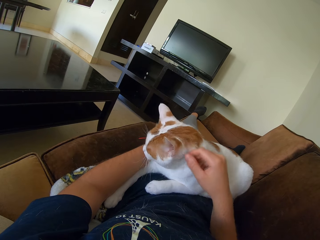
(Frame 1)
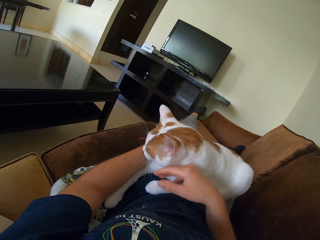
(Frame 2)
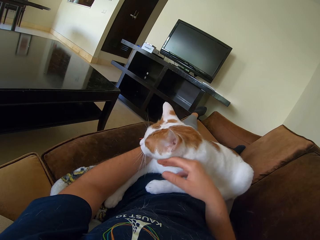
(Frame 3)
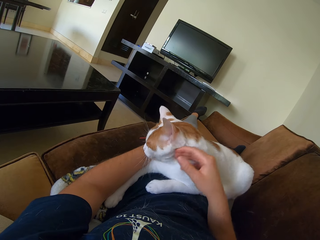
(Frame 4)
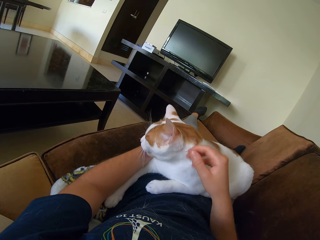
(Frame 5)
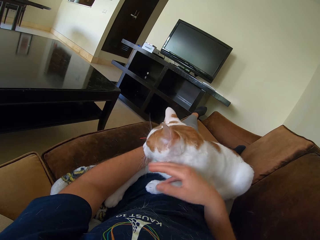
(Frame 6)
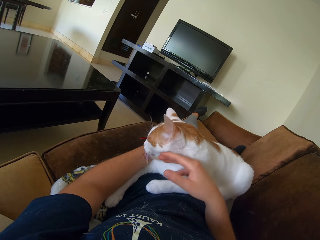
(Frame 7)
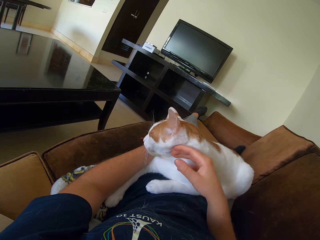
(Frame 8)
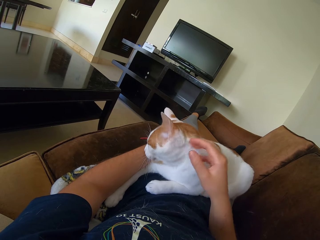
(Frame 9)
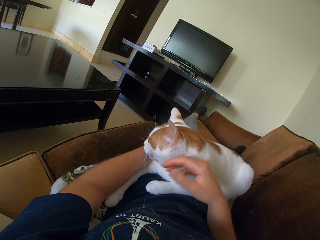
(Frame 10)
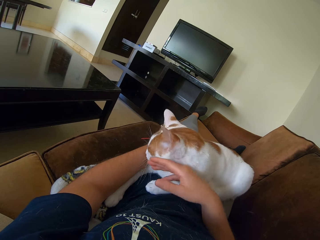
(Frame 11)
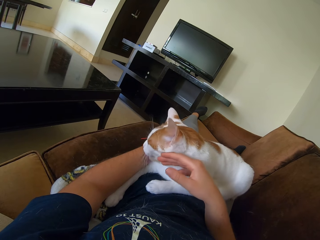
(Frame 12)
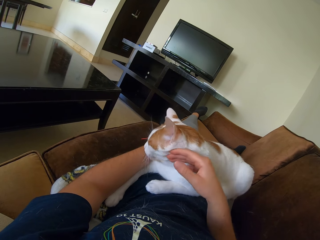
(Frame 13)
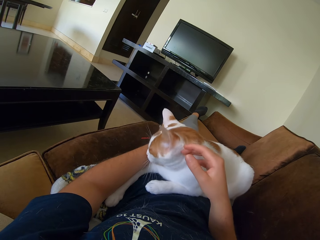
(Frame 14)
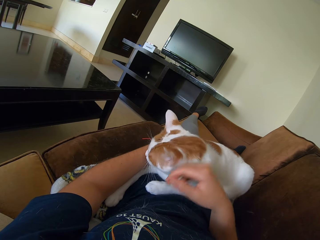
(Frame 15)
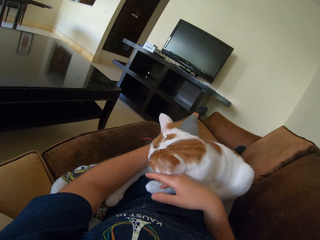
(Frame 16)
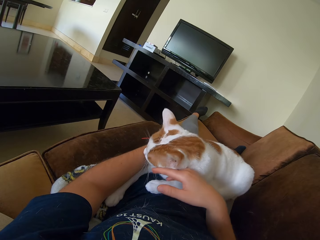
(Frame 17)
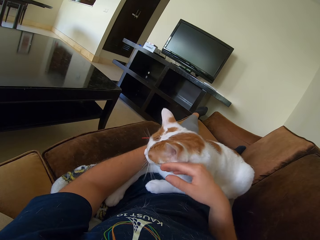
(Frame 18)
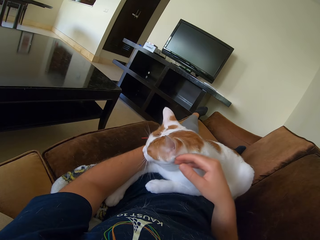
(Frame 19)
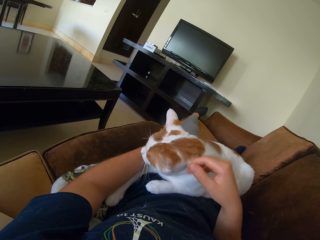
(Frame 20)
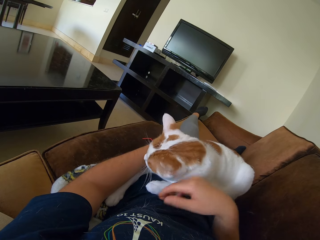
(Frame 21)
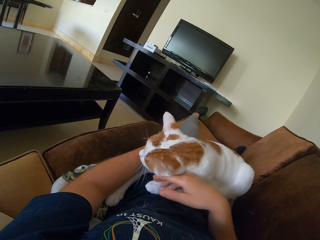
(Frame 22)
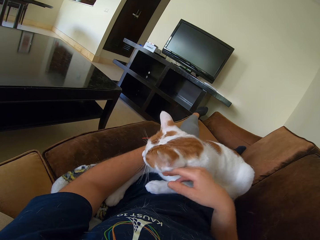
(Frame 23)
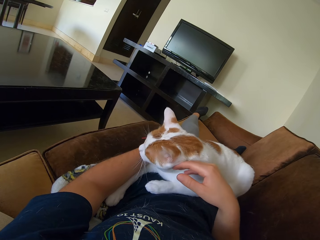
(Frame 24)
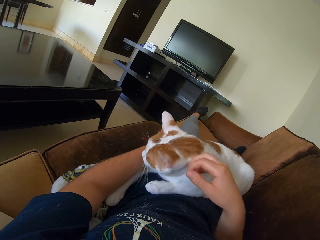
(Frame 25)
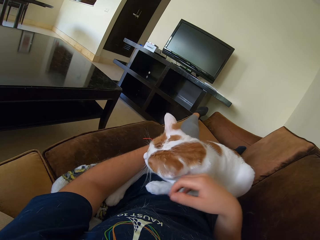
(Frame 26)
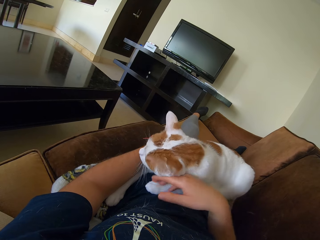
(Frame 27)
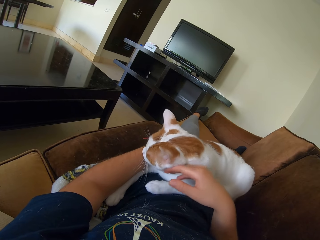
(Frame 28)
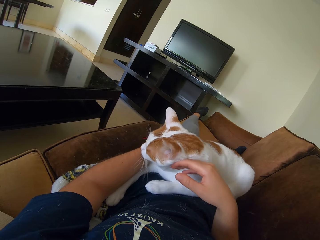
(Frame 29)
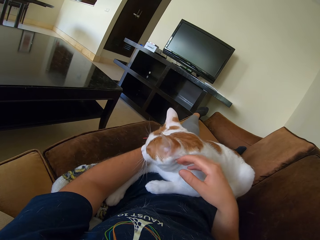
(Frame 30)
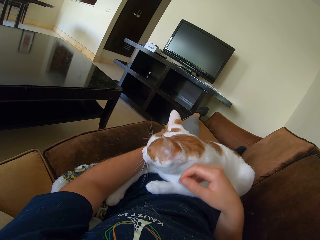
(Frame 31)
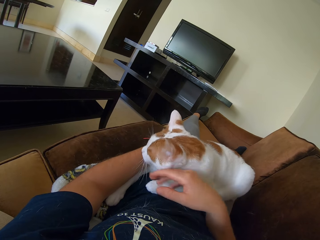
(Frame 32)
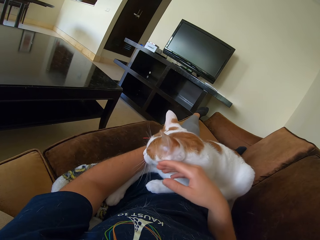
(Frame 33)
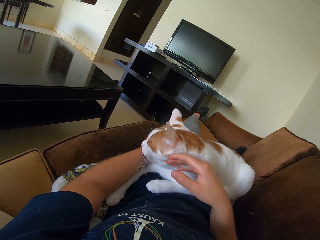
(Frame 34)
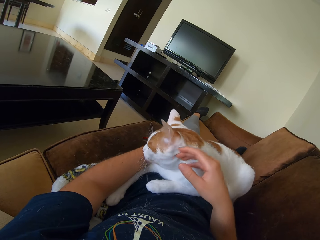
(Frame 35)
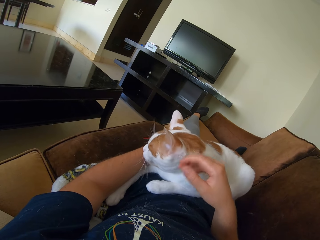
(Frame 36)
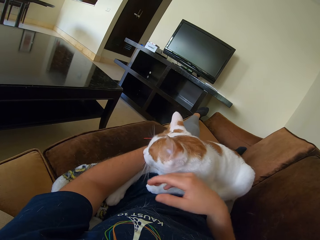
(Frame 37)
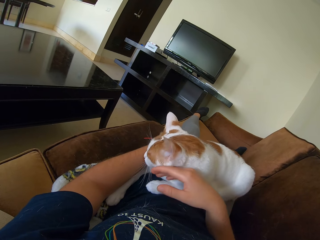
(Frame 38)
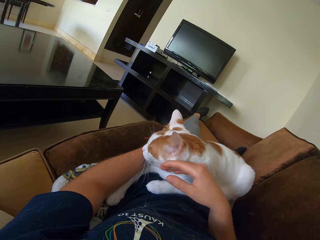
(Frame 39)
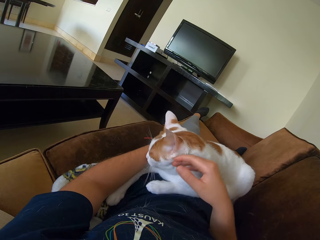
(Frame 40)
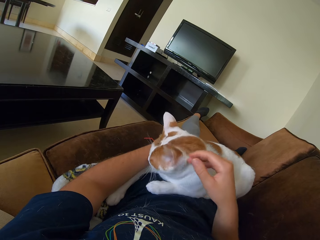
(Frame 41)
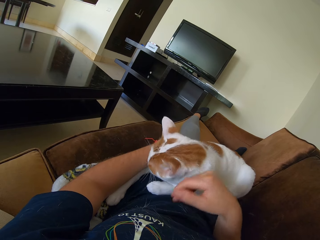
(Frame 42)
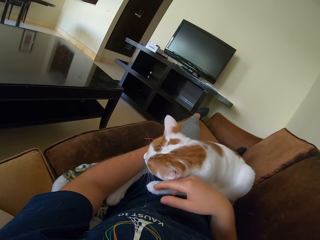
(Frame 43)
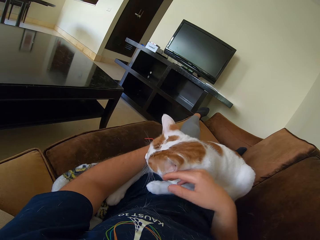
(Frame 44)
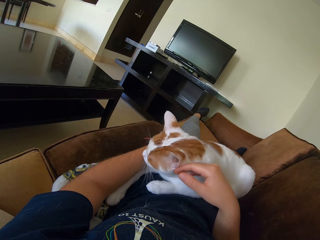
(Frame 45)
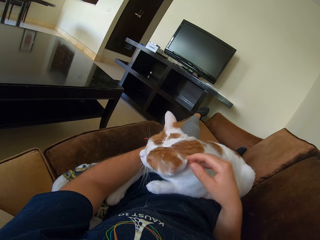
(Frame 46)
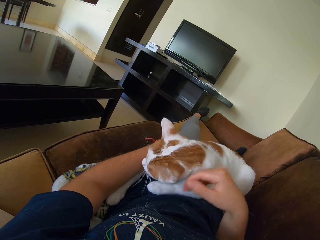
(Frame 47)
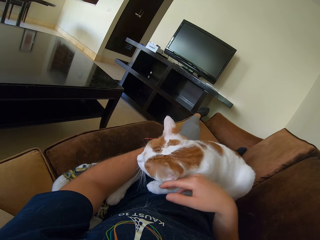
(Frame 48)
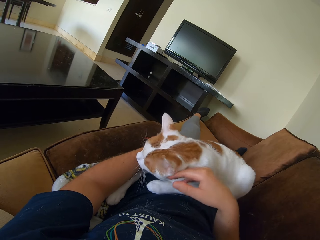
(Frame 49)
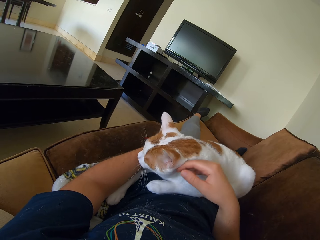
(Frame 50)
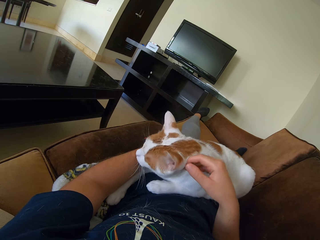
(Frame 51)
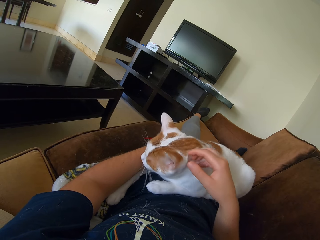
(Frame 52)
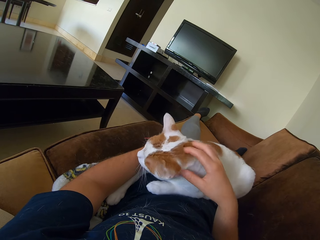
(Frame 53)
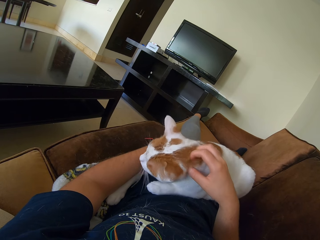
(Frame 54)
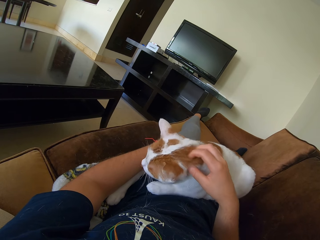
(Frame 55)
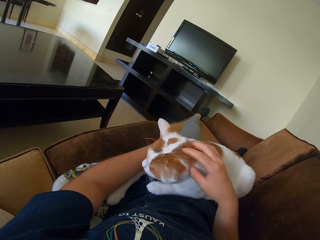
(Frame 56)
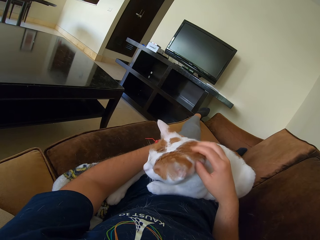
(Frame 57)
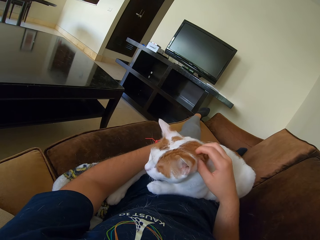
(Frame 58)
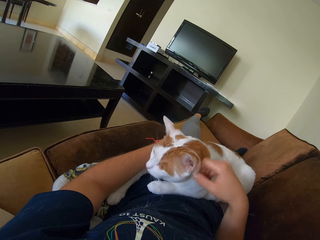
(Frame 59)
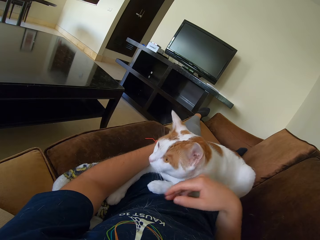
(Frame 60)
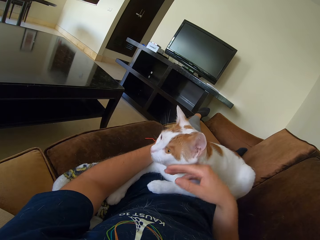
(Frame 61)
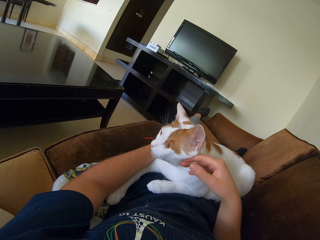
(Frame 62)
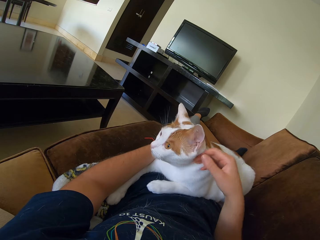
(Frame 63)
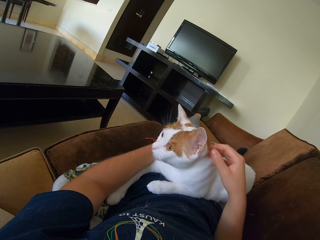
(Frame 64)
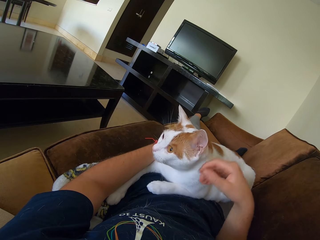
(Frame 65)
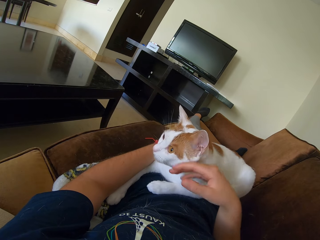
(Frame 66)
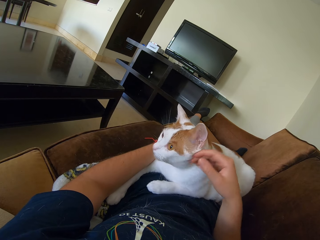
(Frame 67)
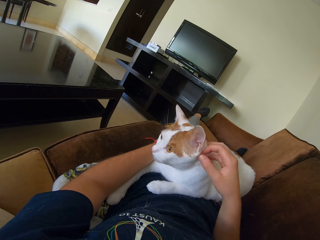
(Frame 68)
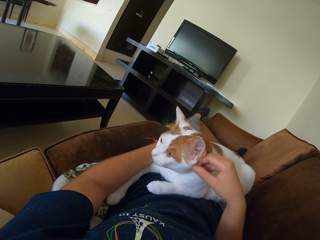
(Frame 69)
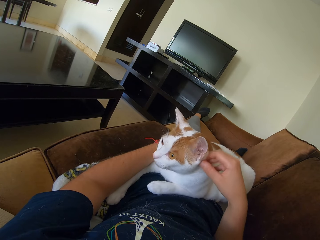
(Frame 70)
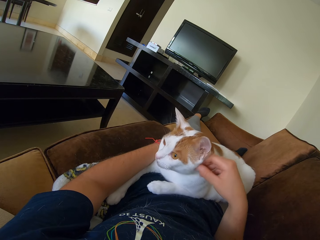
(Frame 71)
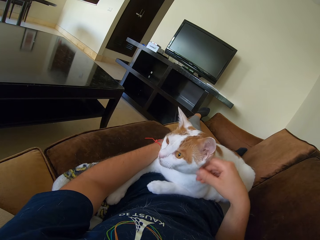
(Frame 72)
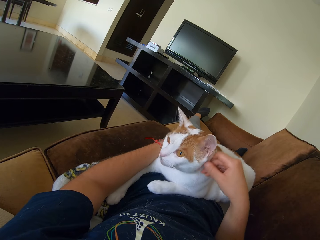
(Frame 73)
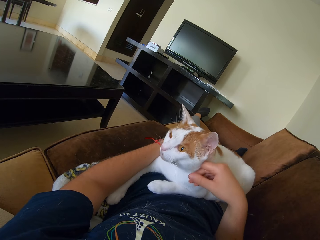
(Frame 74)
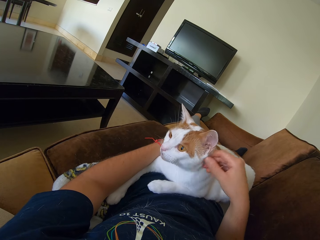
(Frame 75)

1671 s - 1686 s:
The camera wearer touches a cat repeatedly. They scratch the cat.

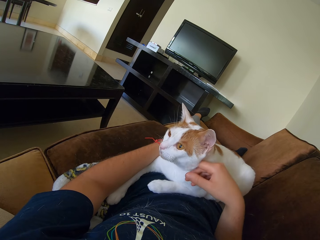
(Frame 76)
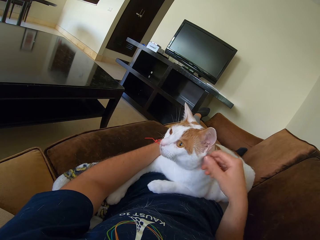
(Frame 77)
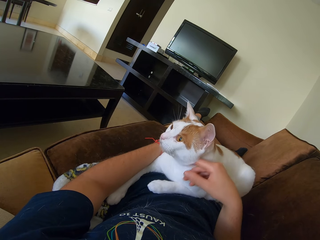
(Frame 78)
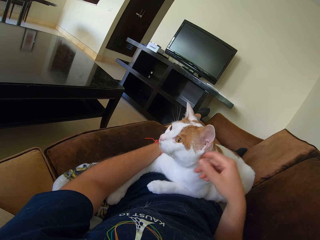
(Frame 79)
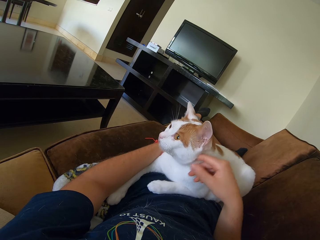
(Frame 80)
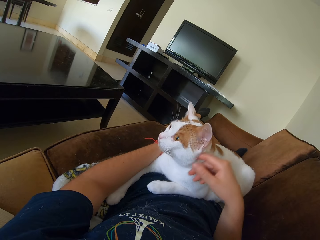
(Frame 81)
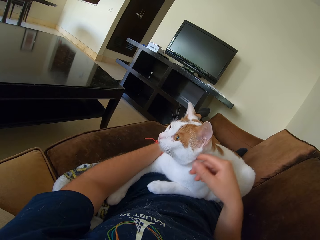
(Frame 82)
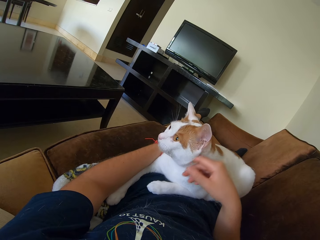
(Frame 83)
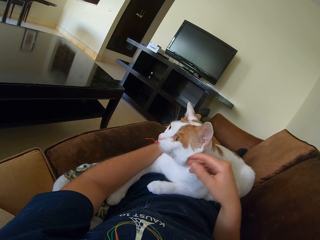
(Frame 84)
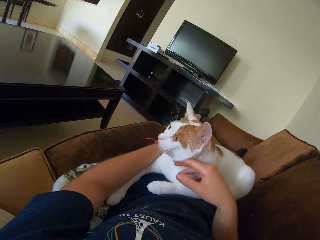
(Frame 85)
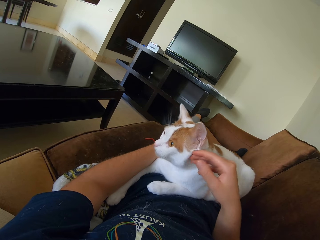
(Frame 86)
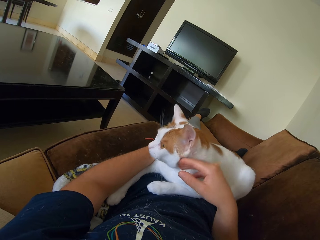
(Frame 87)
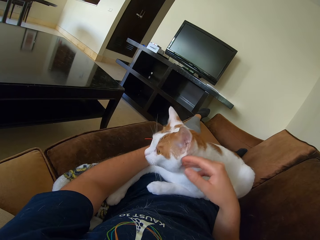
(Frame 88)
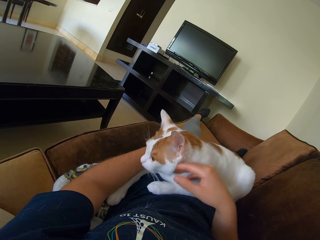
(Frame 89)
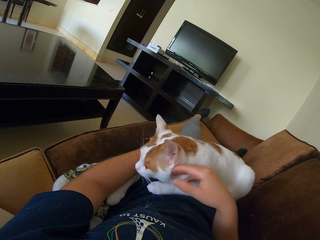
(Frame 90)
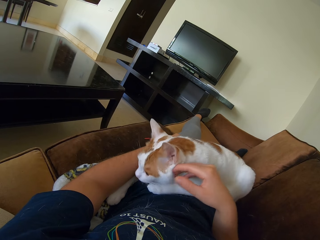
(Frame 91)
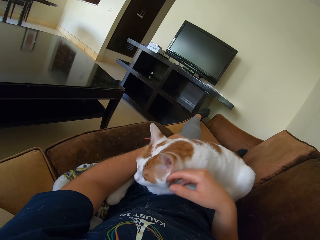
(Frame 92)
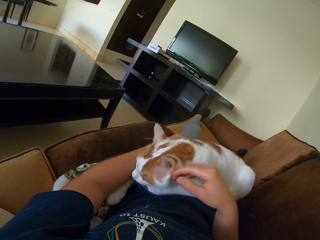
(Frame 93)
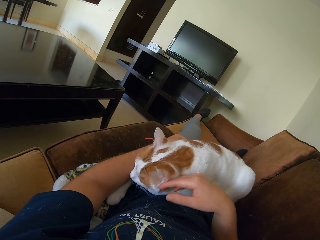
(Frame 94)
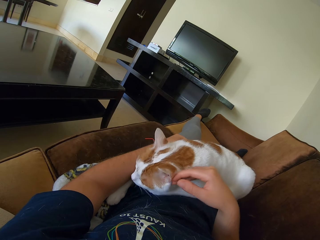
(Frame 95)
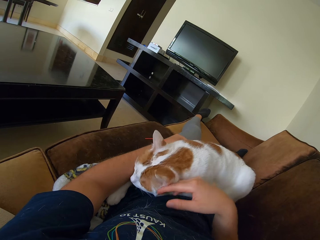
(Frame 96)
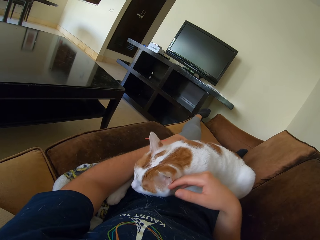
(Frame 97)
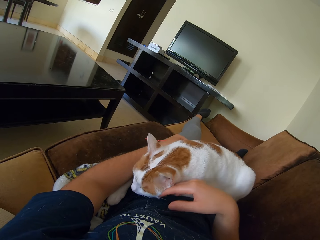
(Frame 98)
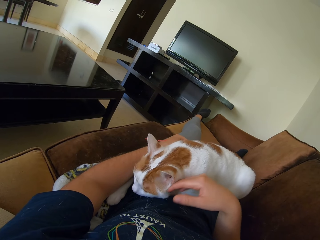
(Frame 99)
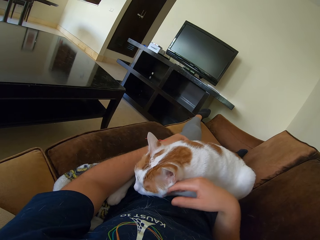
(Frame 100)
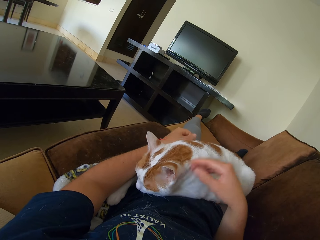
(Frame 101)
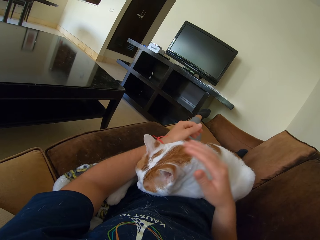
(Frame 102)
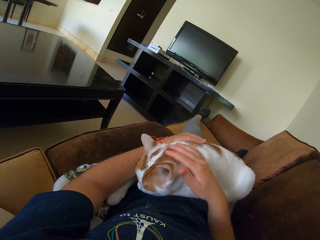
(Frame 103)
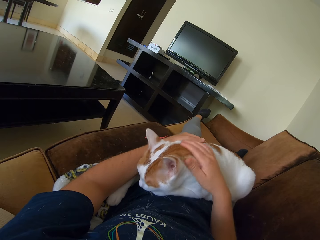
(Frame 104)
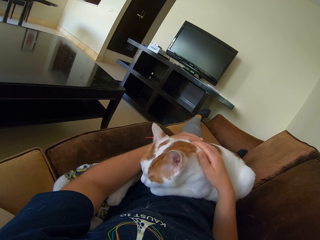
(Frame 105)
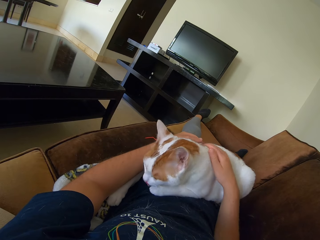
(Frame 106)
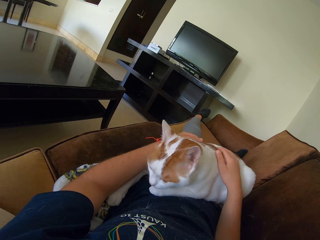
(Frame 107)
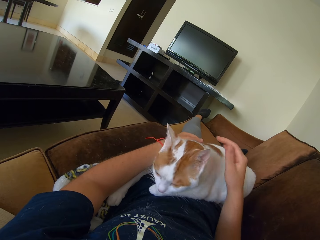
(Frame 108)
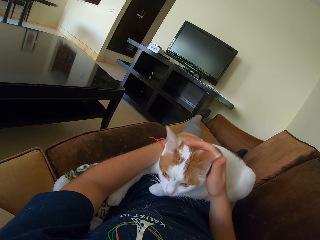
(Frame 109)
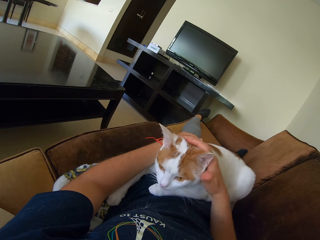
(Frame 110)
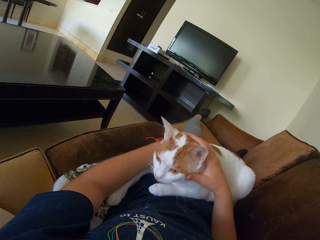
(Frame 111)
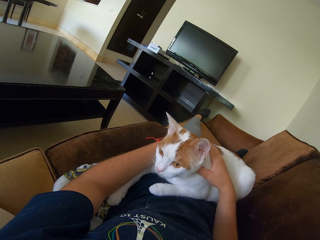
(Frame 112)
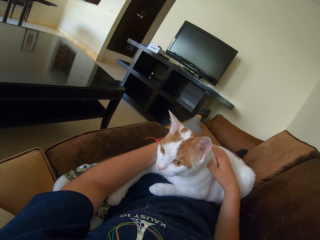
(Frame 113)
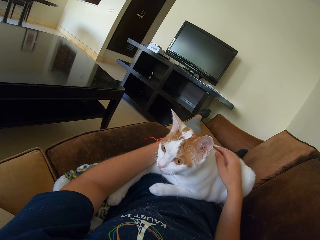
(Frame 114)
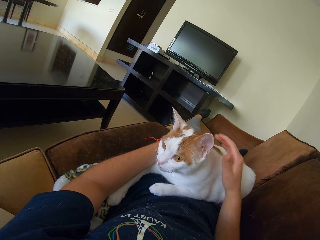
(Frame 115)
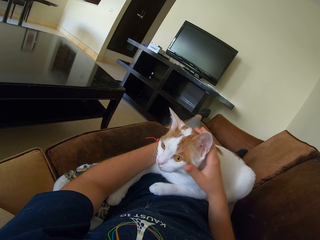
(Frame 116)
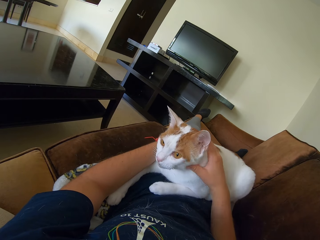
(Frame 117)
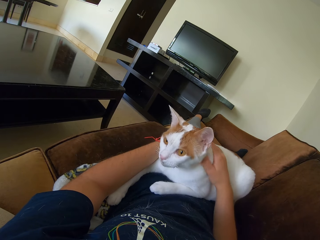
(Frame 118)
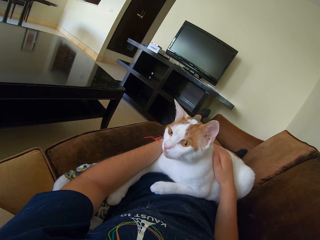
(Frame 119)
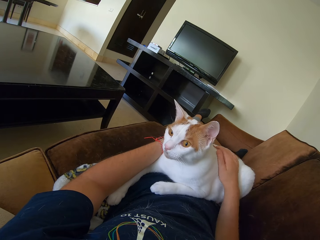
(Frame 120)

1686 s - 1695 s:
The camera wearer scratches a cat. They touch the cat. They touch the cat again.
